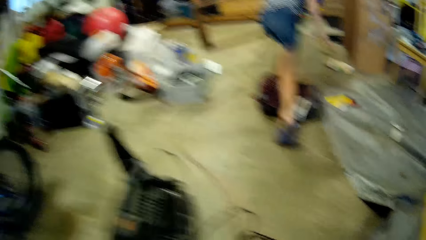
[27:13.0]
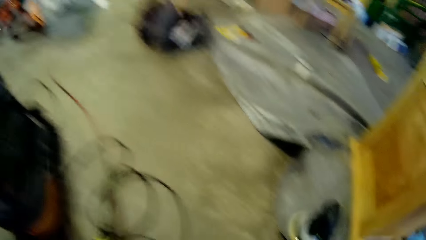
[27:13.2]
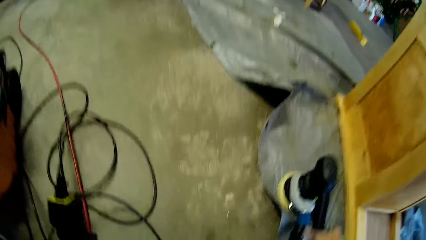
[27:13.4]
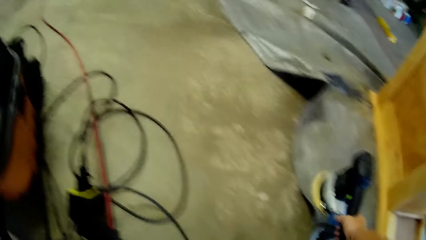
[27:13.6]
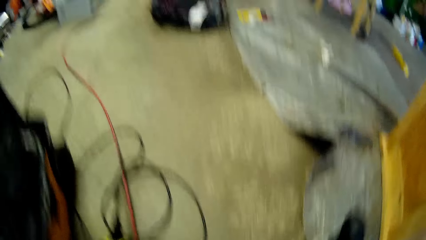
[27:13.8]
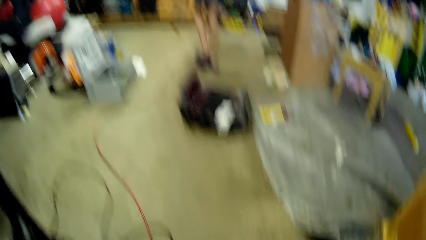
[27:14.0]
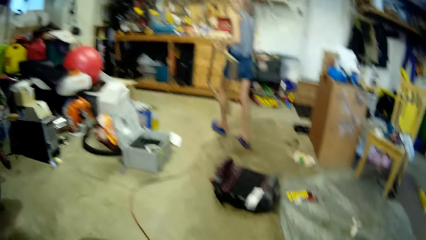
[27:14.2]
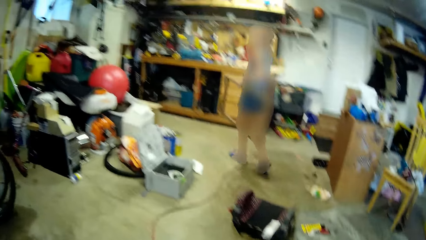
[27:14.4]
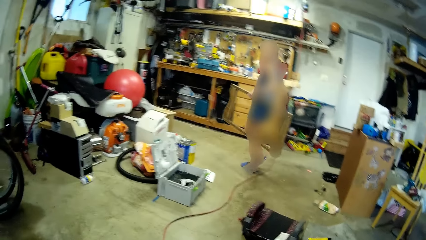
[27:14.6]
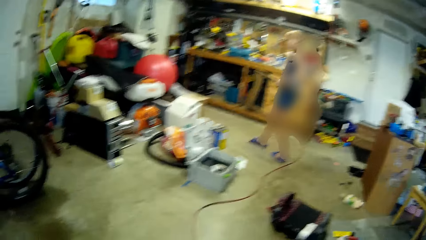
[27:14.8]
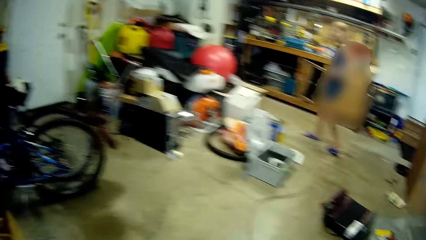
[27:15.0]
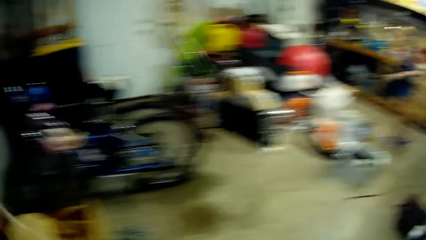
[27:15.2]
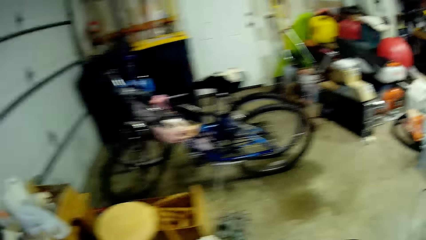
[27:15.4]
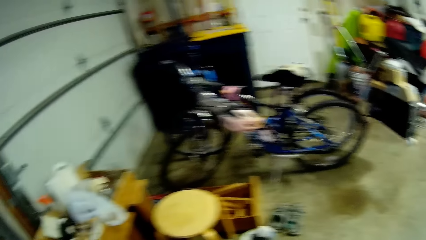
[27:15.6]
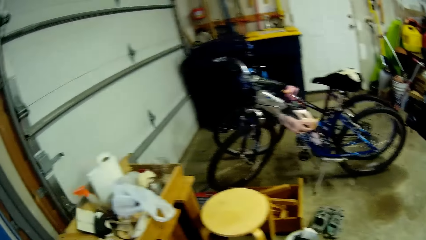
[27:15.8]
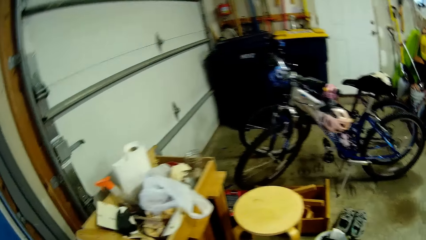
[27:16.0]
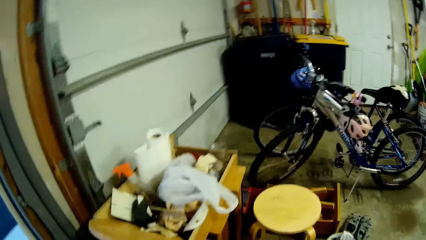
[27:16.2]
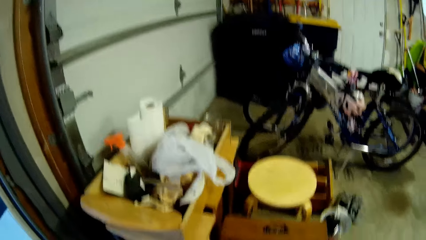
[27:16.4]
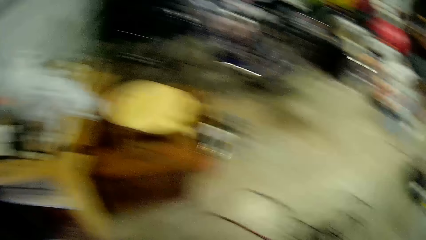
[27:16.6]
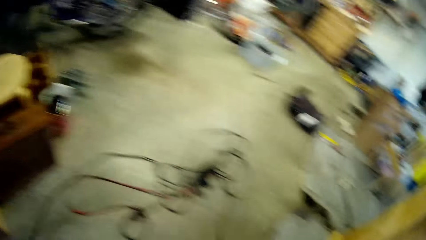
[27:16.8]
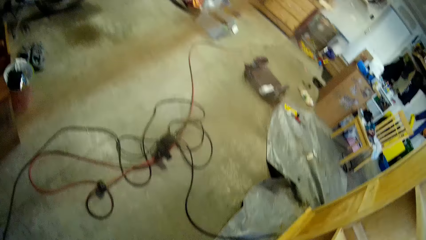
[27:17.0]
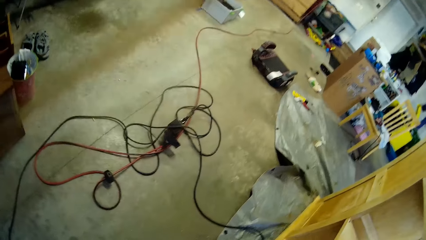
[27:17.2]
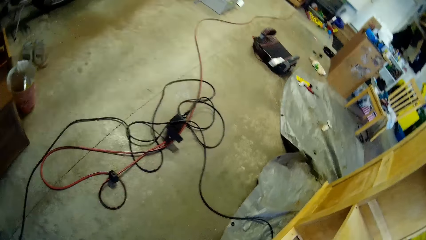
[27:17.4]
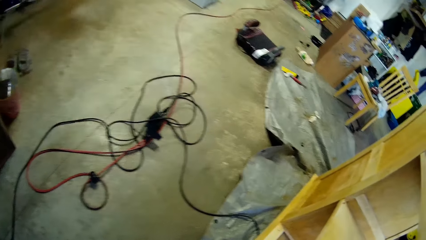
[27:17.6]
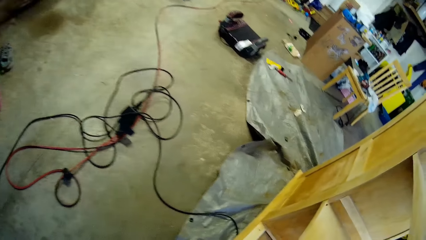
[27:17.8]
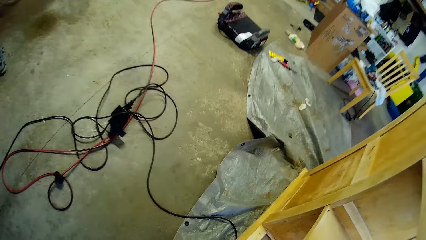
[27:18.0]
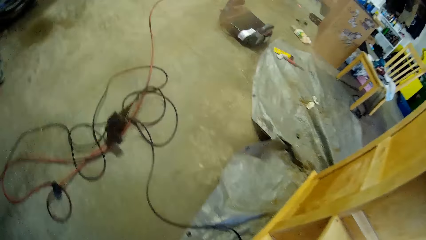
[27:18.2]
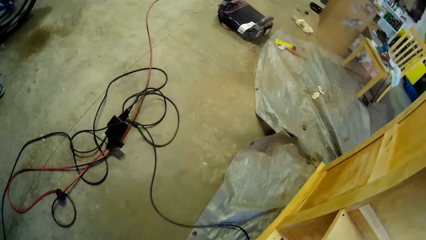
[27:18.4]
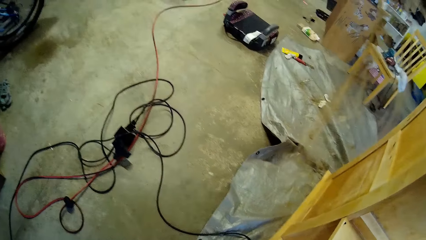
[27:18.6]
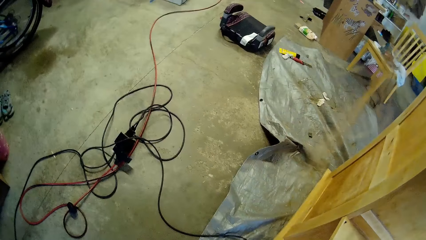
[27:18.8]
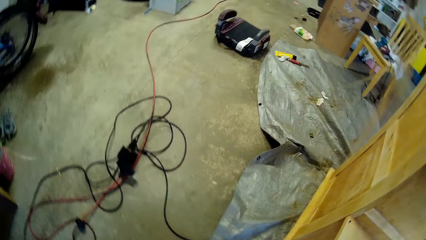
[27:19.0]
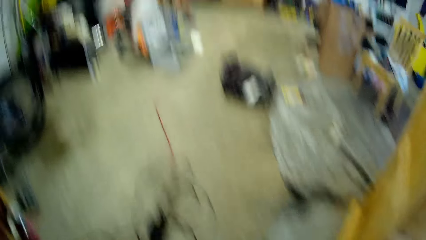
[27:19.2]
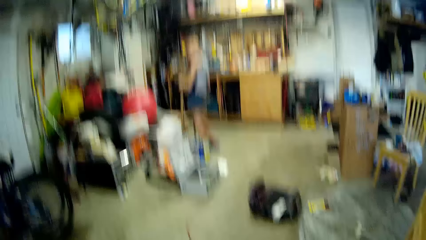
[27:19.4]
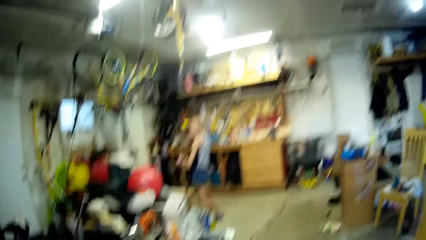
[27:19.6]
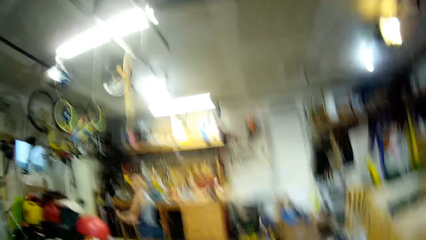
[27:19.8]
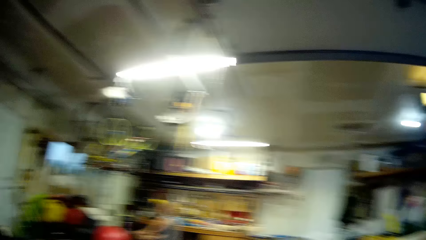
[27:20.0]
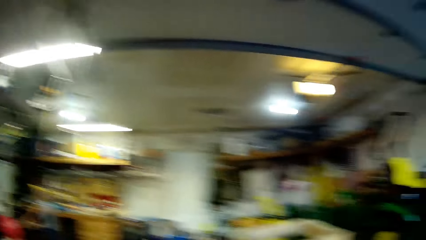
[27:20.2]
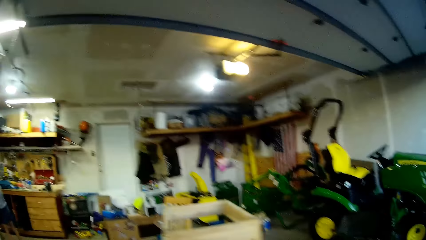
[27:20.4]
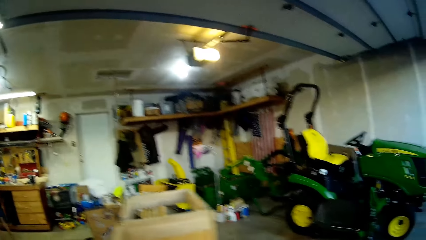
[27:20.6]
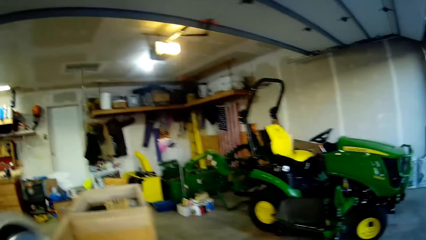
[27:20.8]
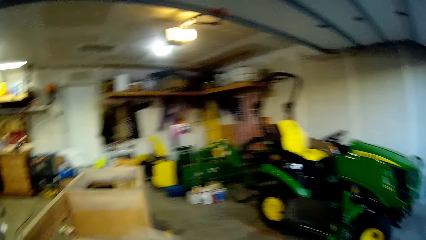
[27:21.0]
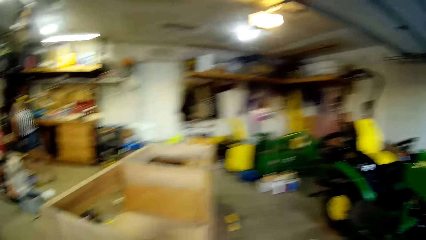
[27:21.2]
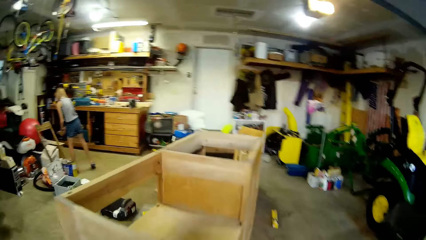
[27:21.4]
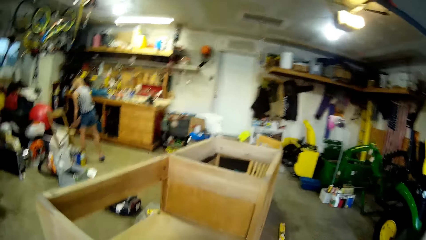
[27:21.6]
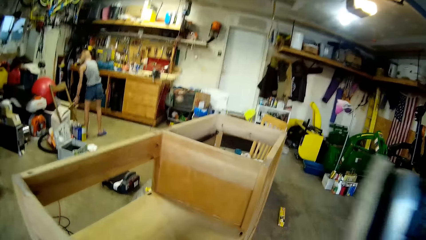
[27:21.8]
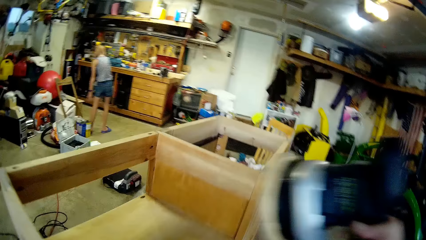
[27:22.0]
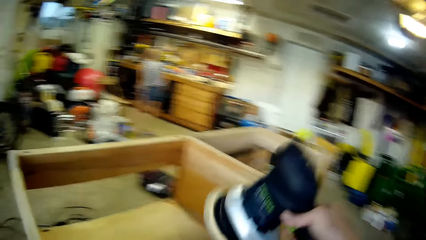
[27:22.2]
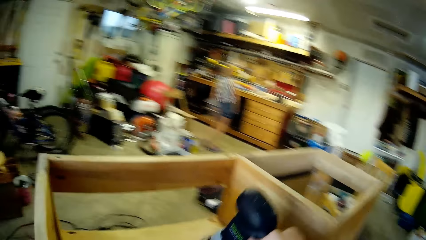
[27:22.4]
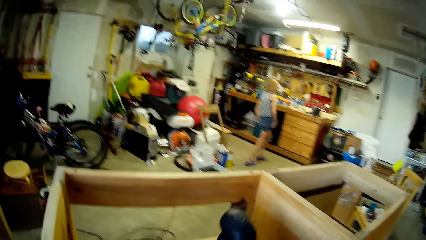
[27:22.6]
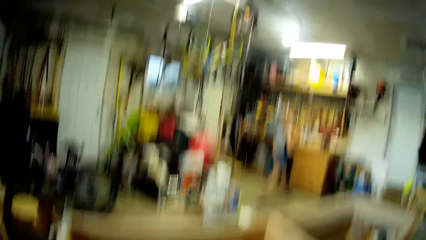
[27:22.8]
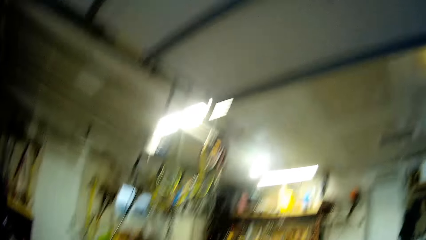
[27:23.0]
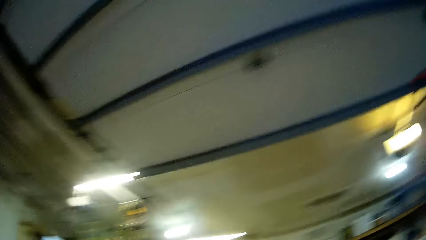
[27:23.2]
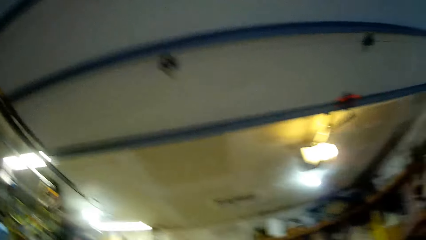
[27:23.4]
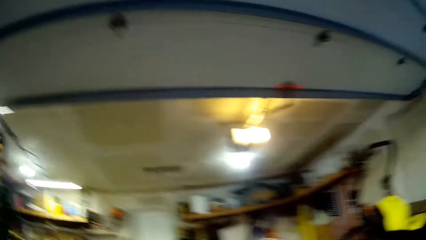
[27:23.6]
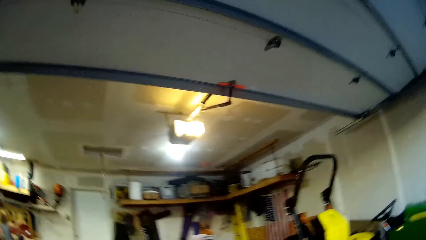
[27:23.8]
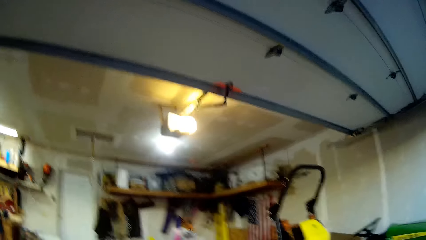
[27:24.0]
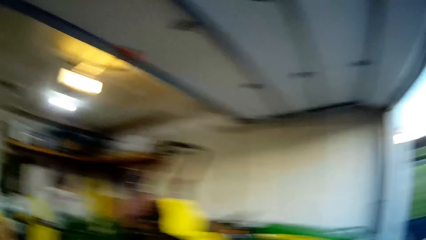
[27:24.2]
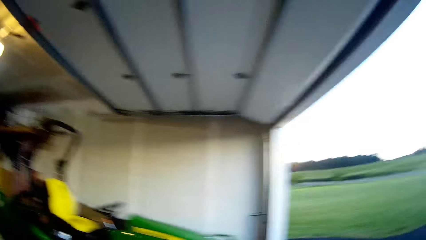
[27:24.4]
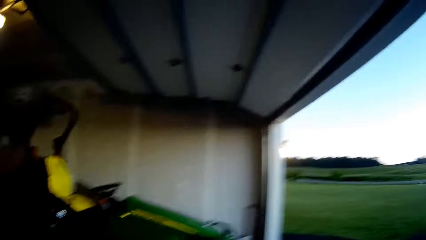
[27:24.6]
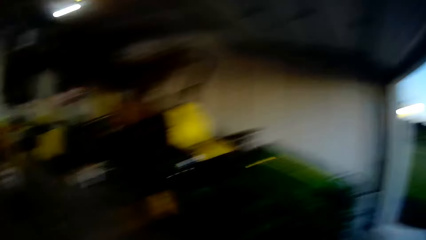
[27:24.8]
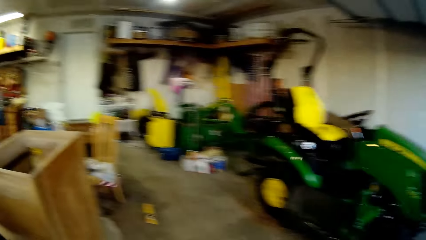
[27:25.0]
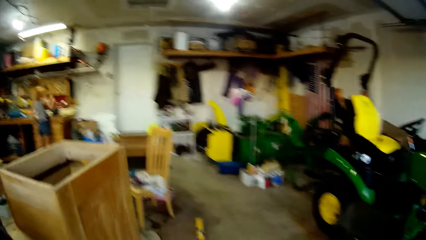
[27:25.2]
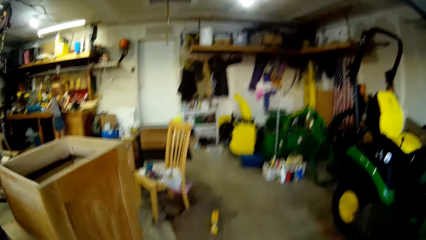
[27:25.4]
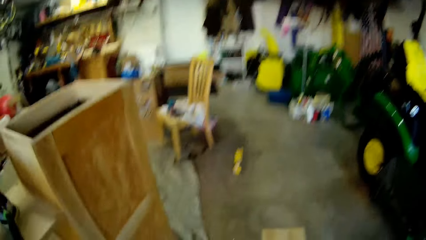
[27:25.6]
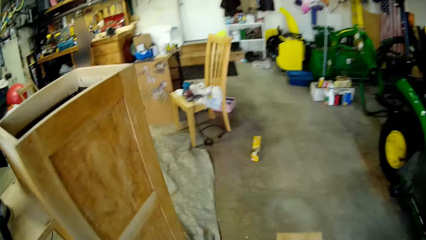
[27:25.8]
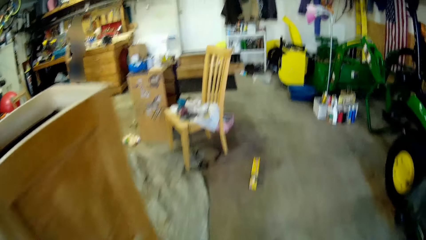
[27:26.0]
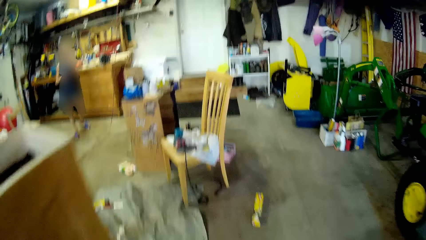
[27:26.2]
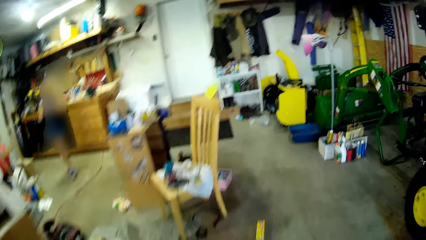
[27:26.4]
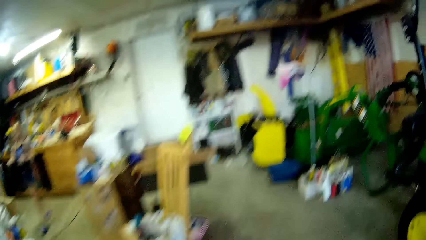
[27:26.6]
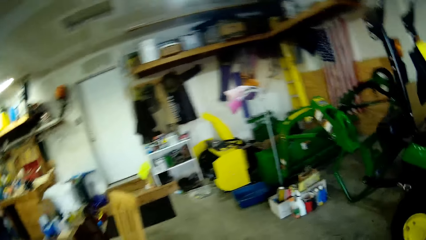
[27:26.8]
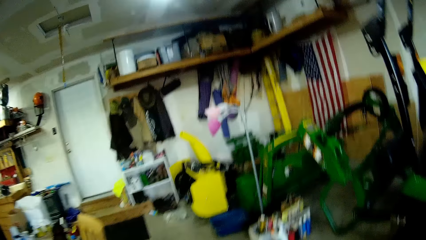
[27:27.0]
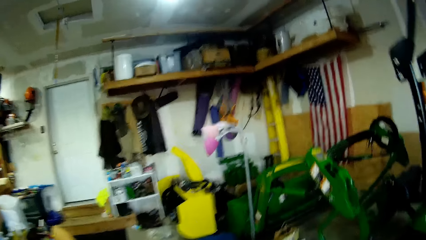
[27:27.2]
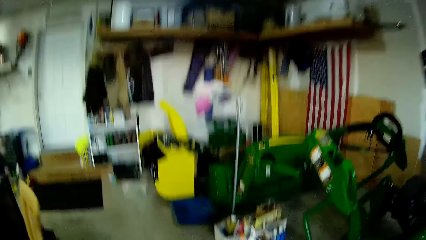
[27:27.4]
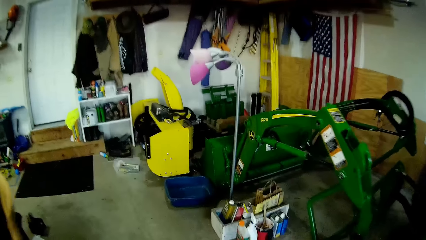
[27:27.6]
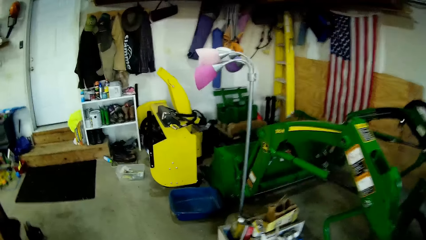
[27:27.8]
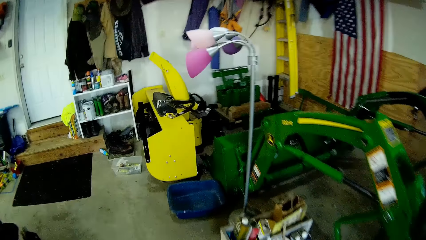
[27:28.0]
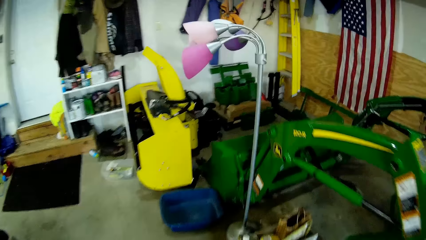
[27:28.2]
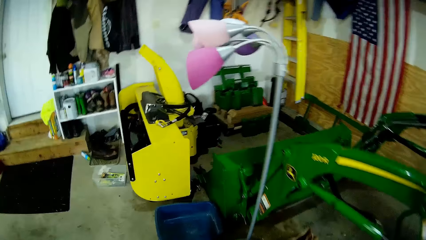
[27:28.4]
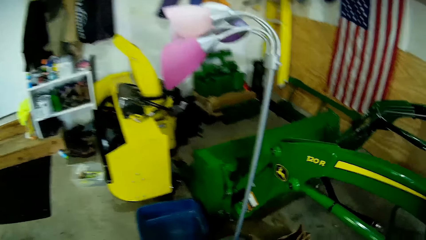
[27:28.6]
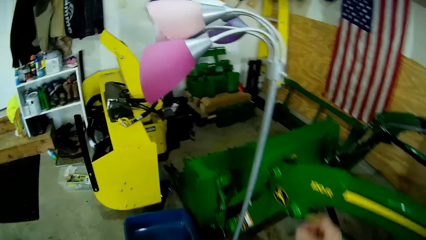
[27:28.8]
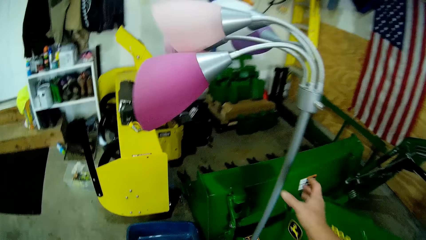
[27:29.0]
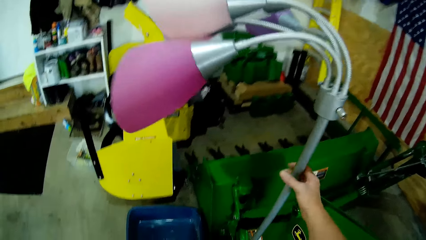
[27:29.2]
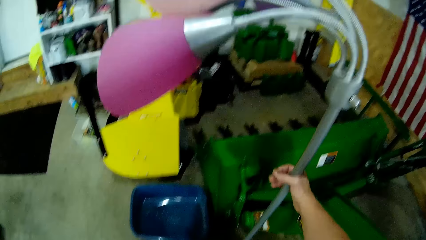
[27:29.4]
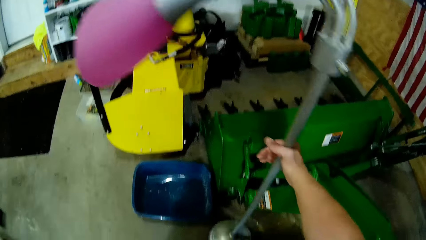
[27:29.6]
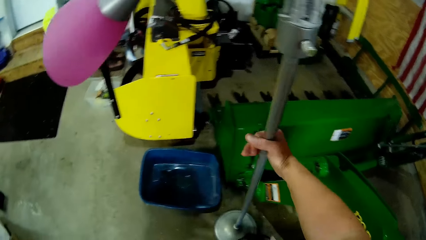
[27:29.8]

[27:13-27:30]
A girl stands up with a wood. The camera wearer picks up the sander polisher from the floor. They talk to the girl. They walk. They look around. They polish the shelf. They look around. They walk.
